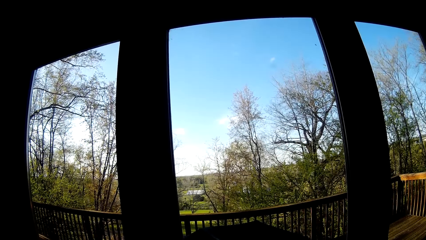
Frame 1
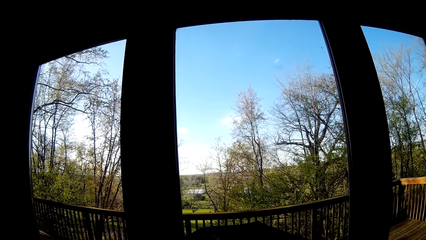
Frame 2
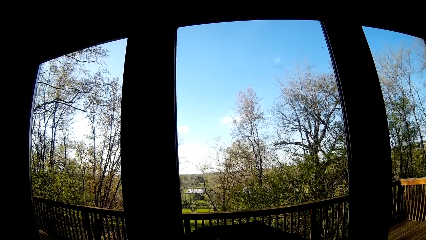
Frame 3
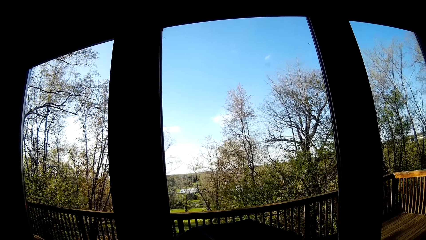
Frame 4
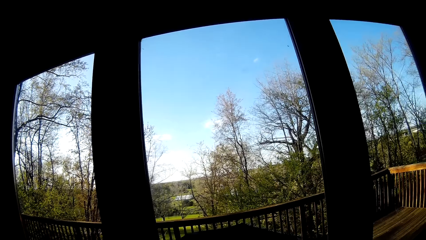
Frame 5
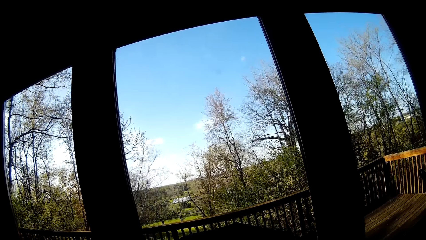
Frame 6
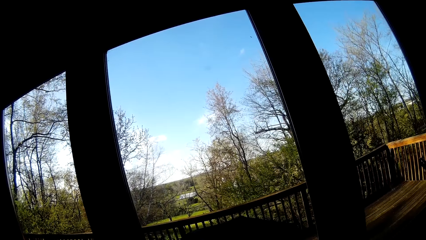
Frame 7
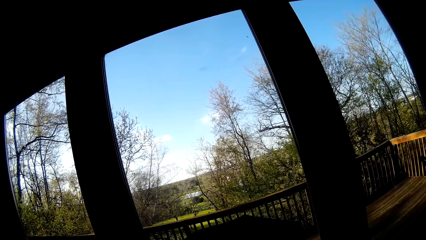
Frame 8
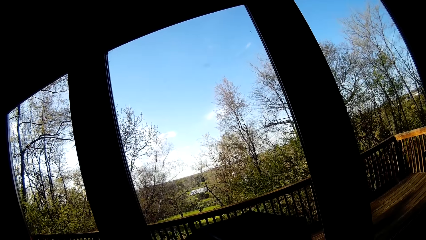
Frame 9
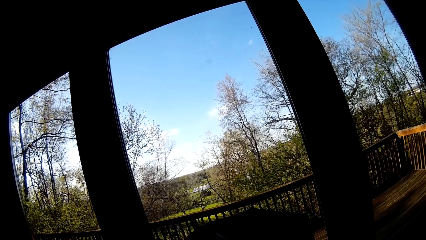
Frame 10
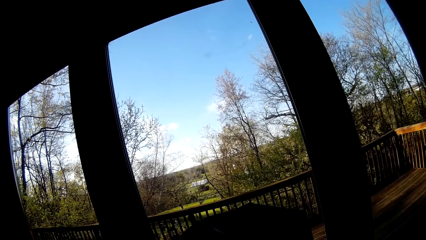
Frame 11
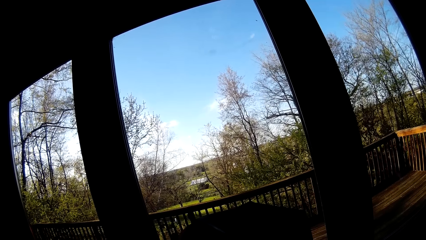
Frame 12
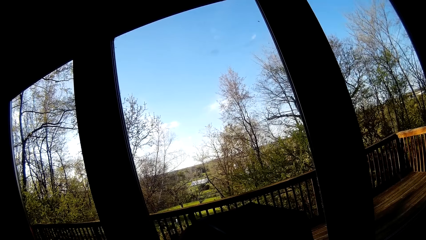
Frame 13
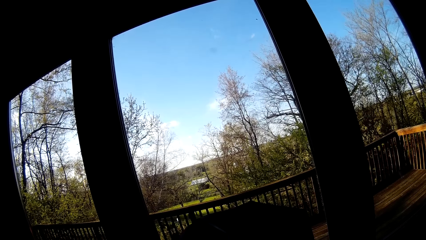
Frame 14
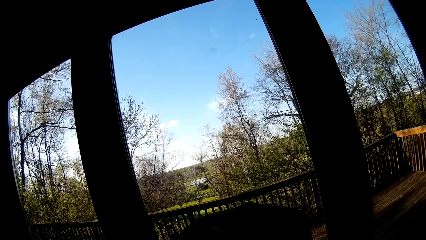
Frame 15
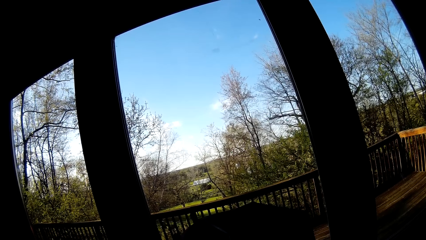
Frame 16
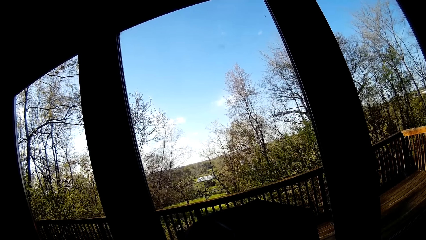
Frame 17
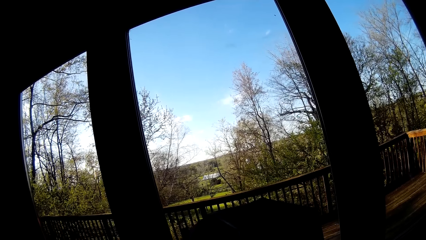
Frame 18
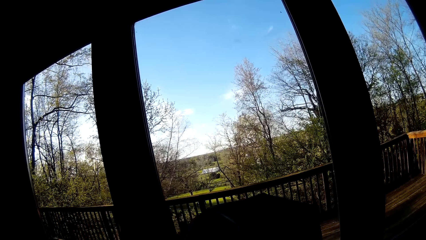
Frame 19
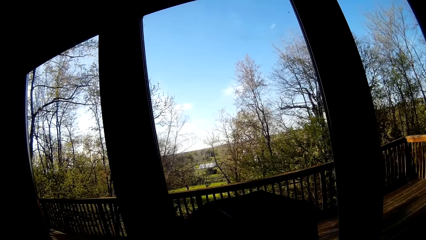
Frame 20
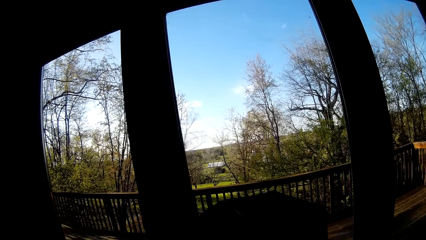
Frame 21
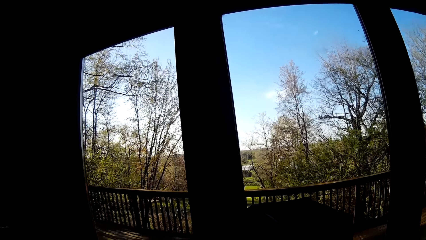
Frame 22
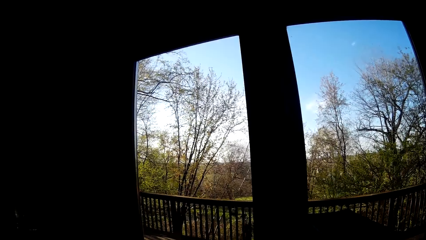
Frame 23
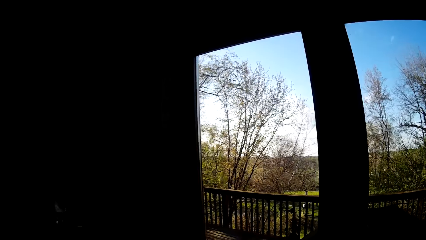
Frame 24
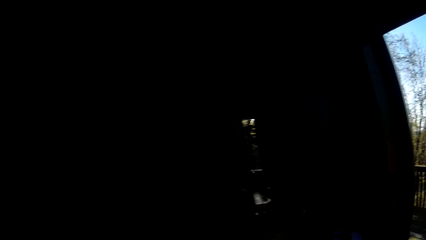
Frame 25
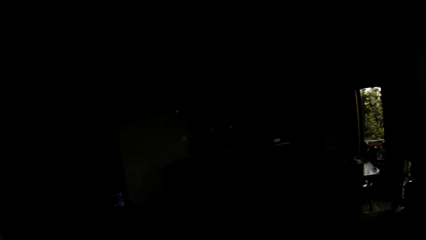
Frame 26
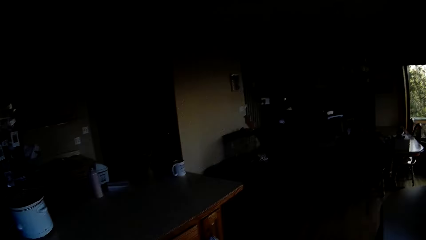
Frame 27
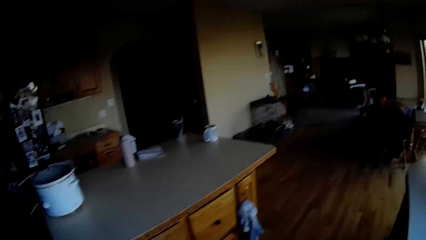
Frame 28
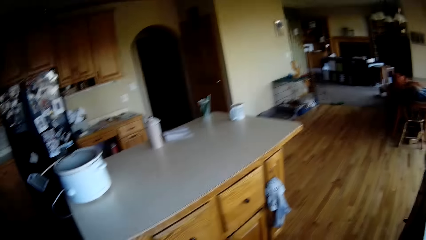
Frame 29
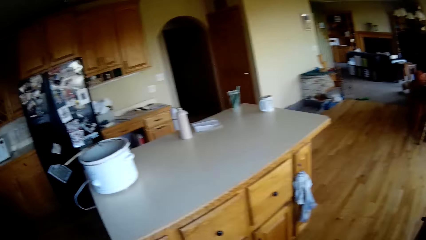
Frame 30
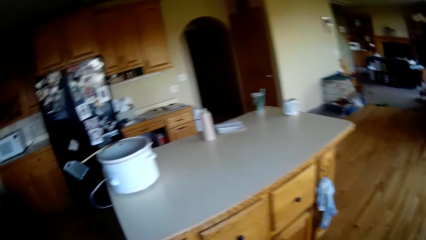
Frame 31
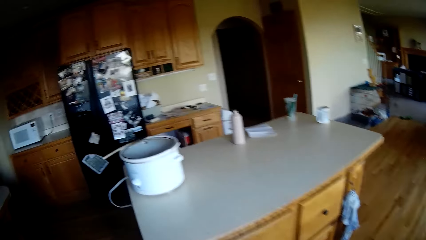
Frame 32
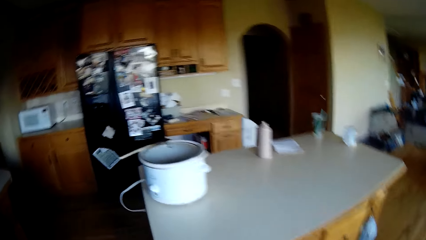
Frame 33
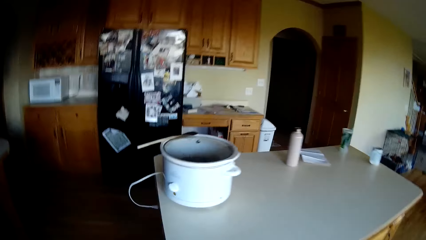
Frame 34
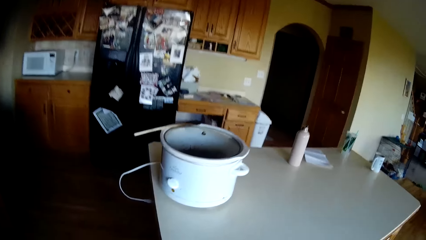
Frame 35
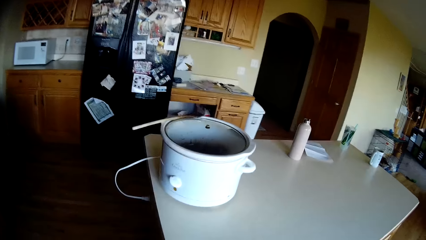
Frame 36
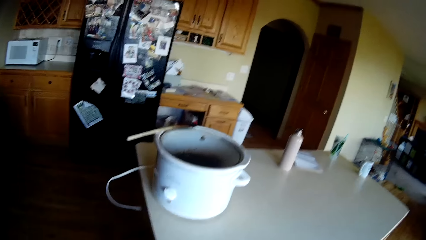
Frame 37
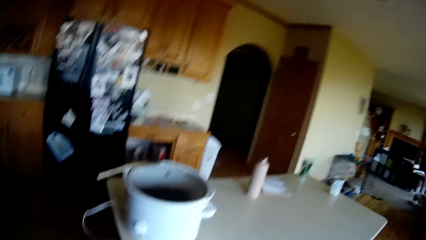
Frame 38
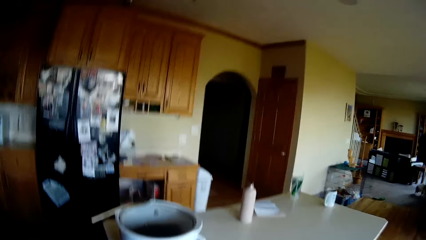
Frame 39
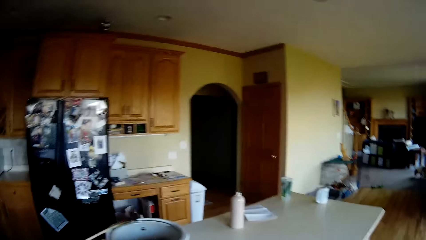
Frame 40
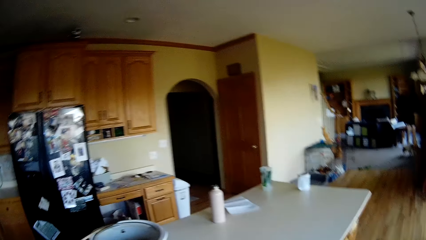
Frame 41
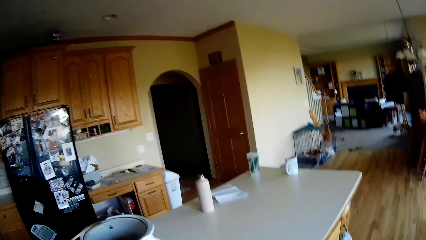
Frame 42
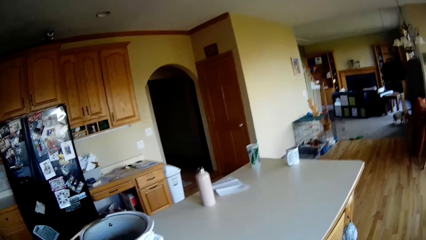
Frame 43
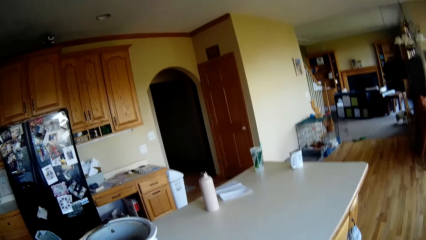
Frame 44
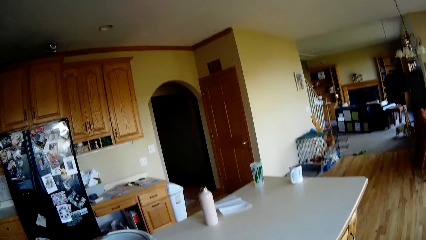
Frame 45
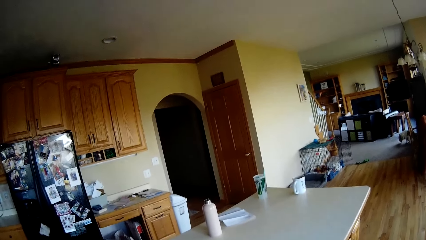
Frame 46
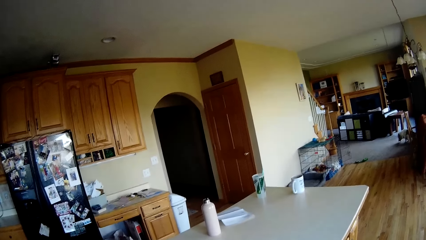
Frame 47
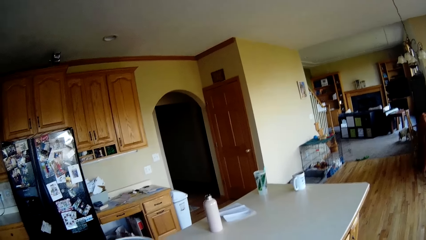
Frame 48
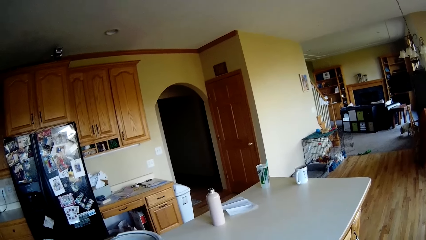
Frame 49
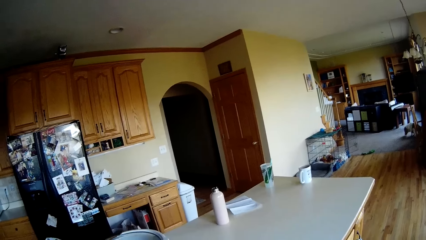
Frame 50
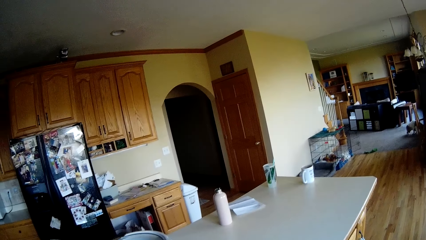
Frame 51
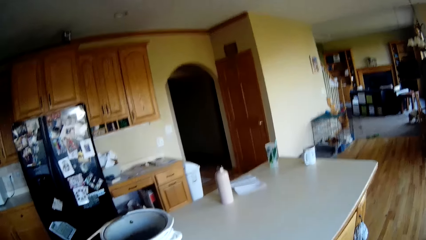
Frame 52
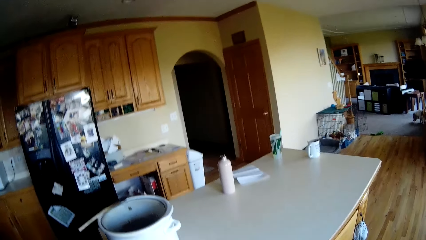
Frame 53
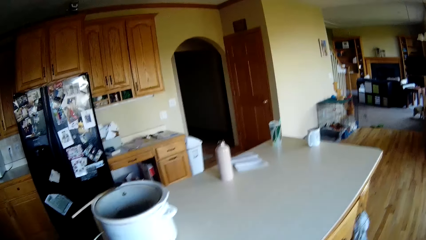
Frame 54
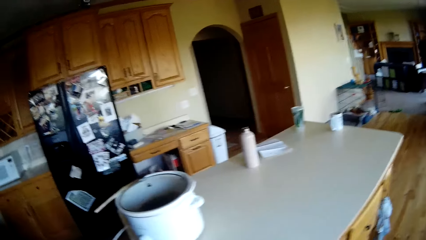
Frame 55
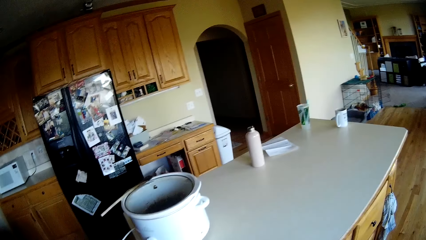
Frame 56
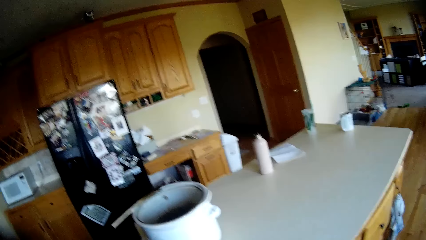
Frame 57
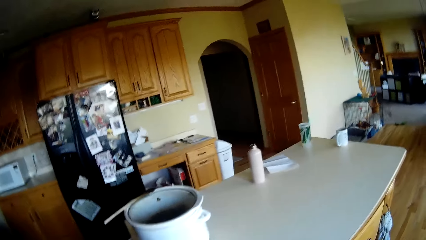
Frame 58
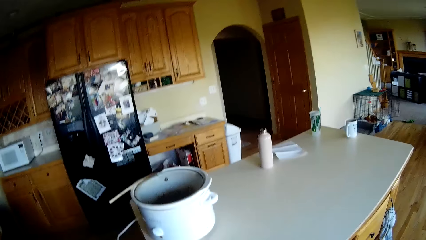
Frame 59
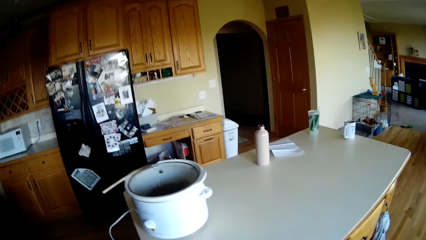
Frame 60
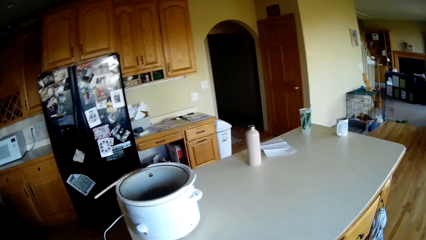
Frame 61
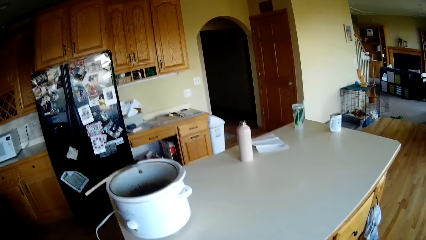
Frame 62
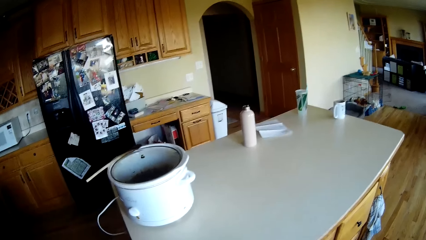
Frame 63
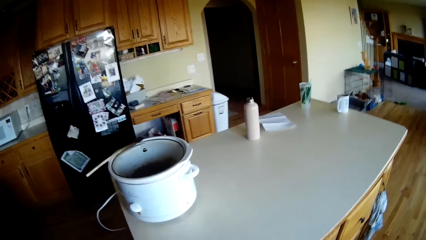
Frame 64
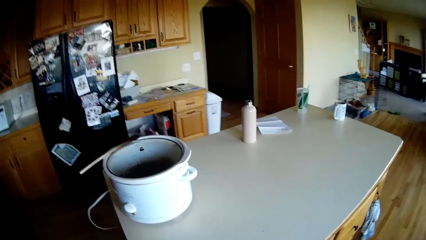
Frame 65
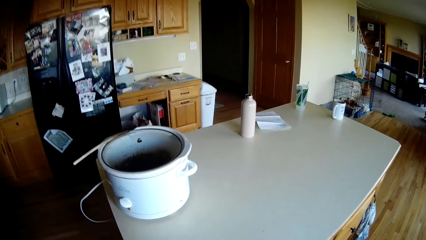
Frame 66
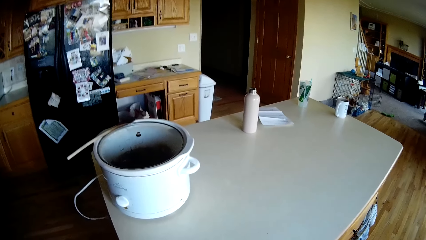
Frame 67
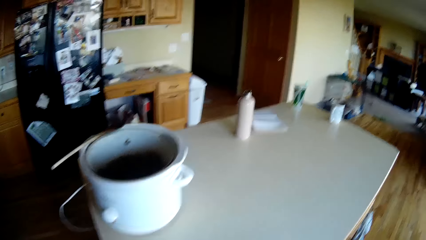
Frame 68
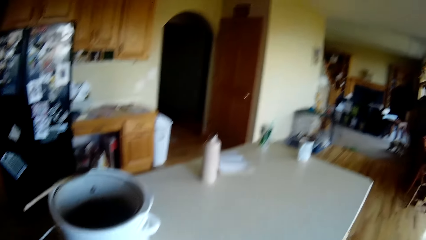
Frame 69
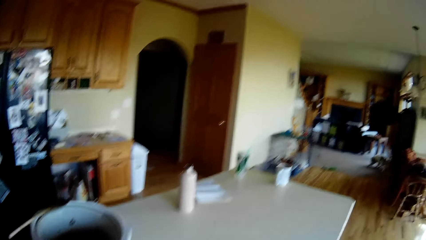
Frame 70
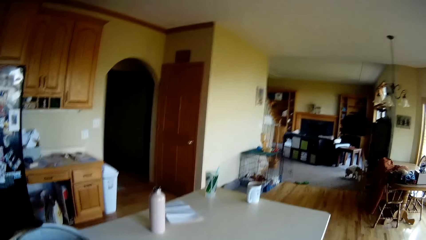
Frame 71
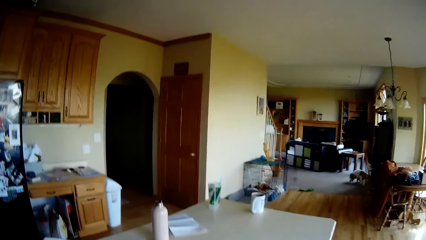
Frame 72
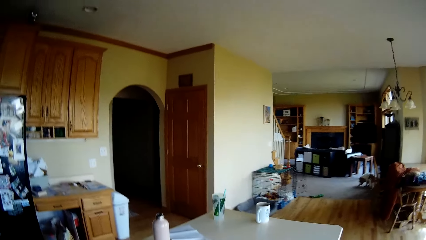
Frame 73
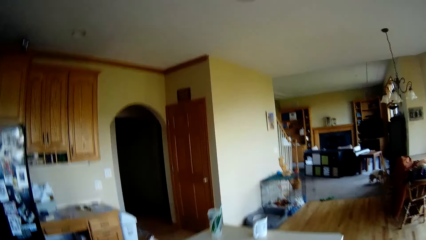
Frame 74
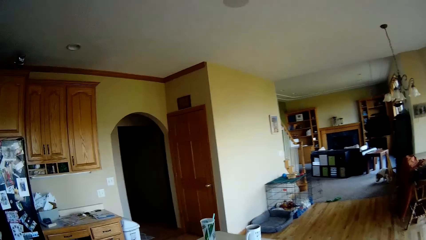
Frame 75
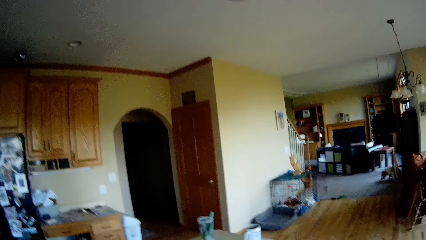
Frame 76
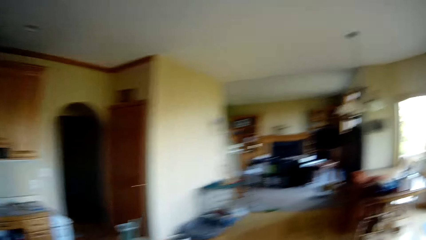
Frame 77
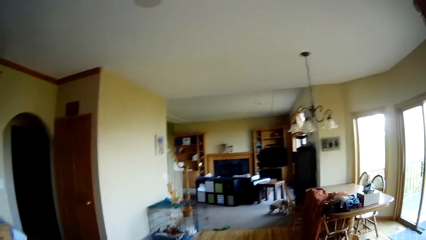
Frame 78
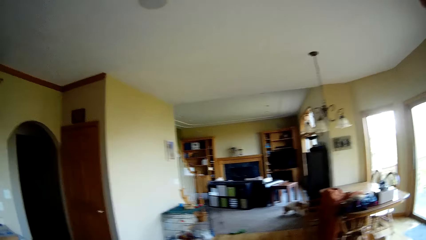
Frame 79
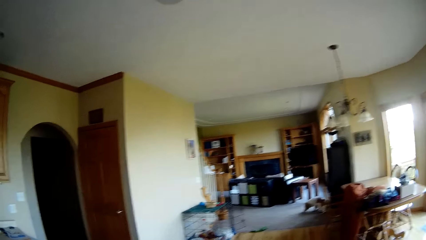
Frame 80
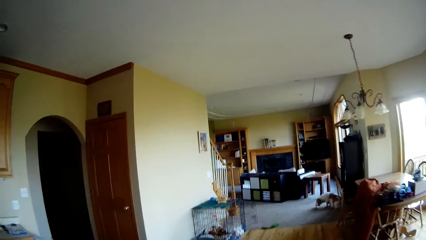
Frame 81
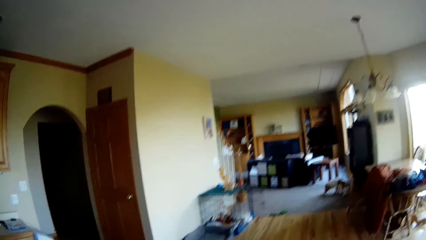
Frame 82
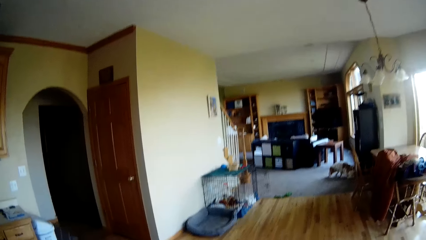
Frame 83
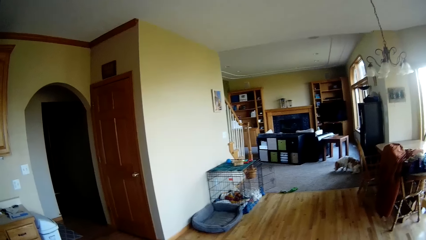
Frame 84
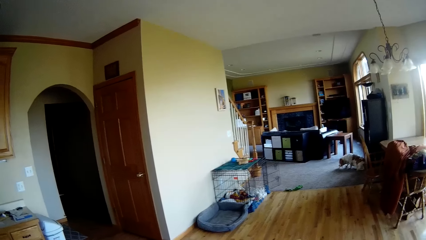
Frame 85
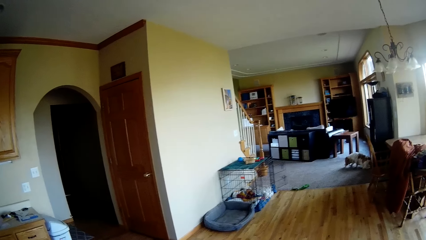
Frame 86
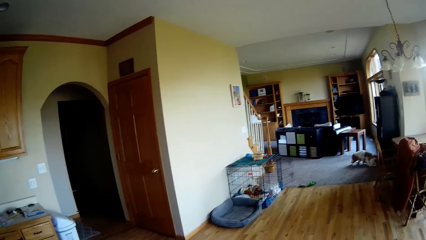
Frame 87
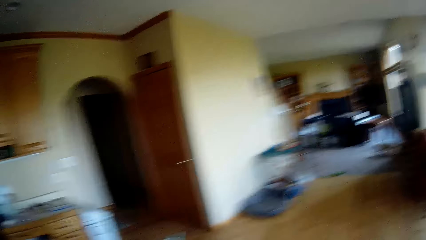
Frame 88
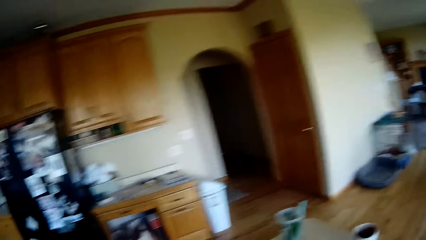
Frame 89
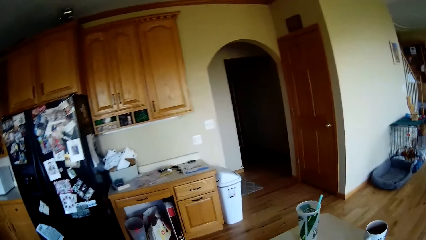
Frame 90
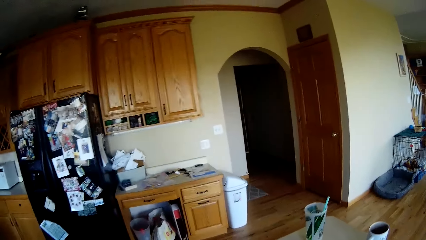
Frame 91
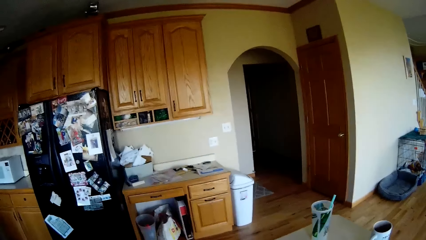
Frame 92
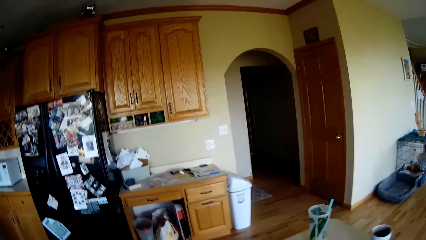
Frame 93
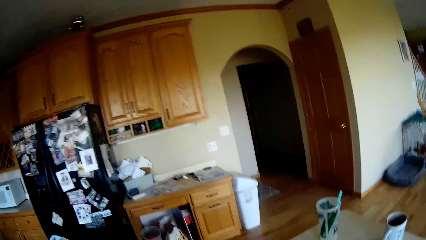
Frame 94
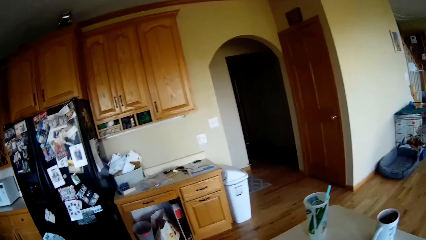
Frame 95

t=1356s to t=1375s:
The camera wearer does something. They look around. They walk towards the table in the kitchen. They turn around.
